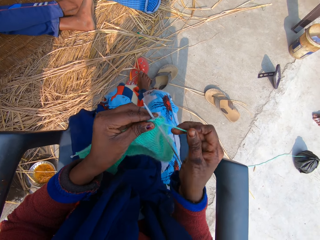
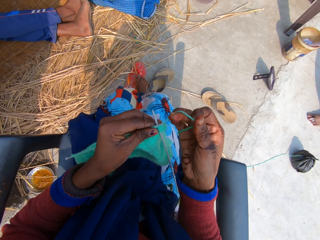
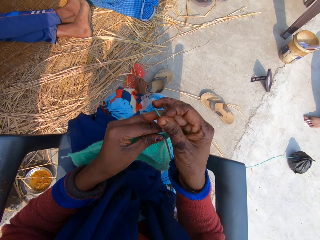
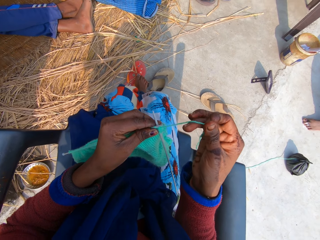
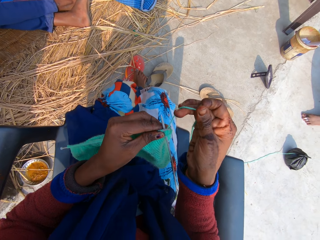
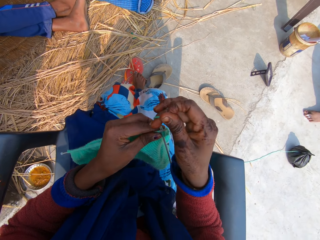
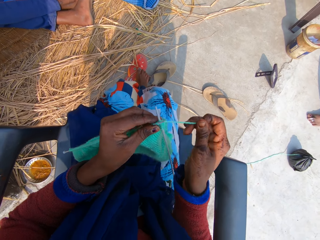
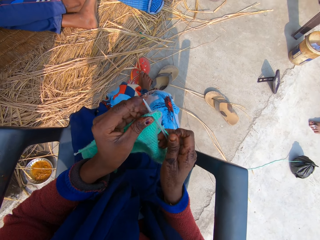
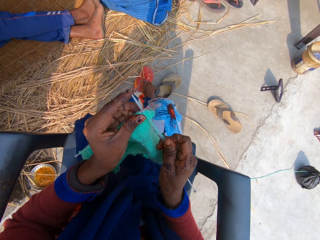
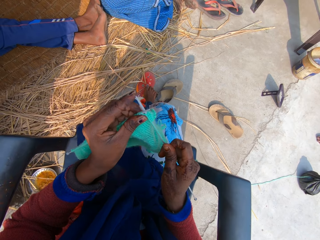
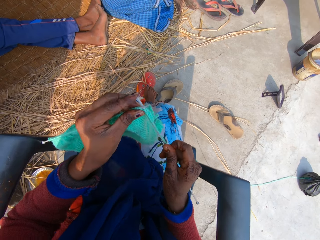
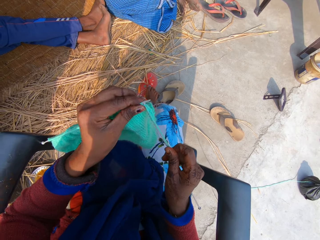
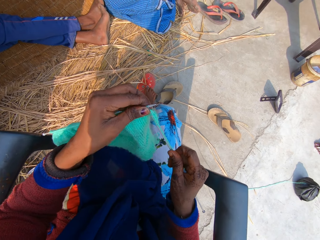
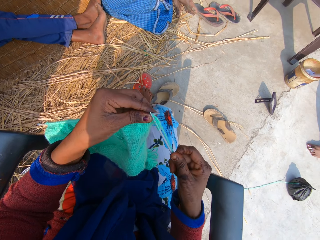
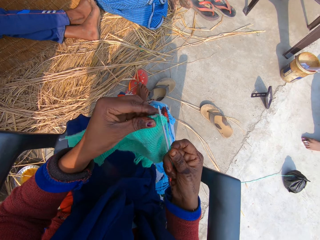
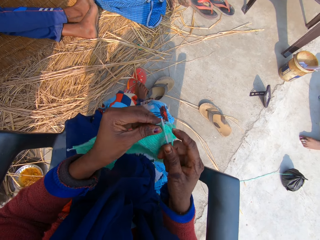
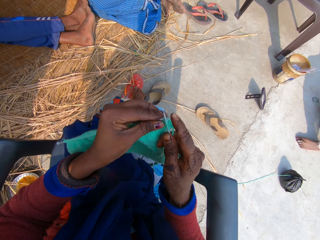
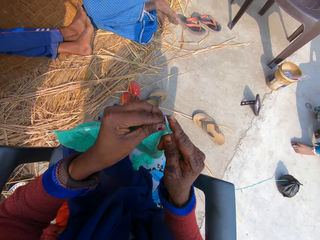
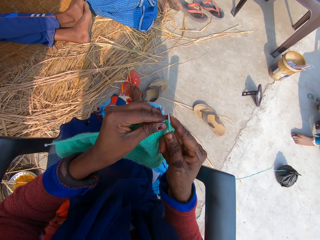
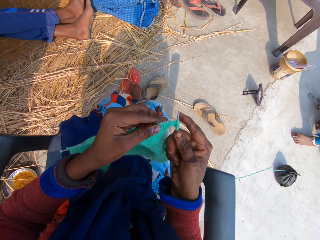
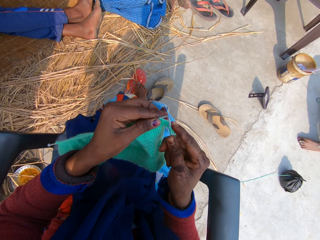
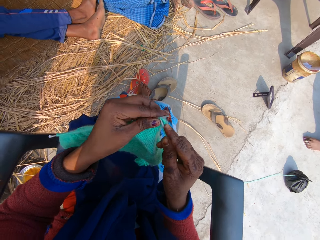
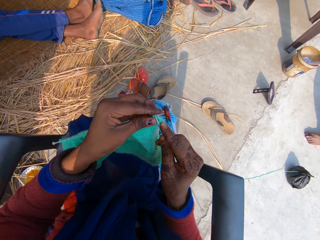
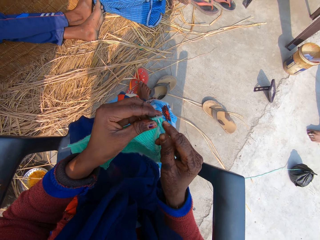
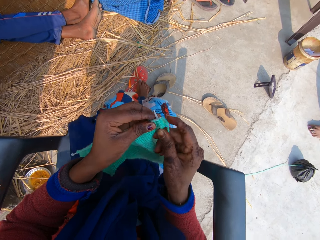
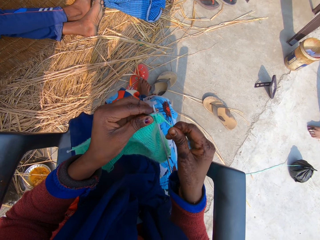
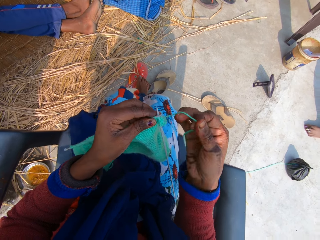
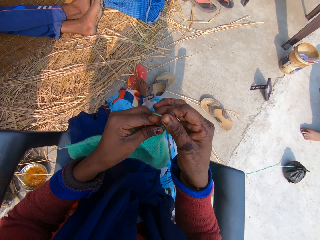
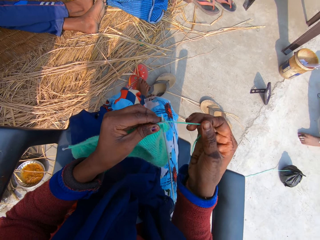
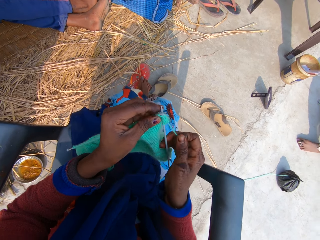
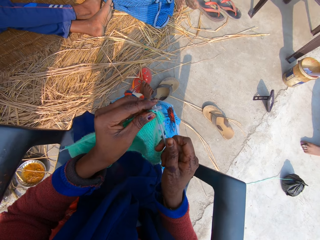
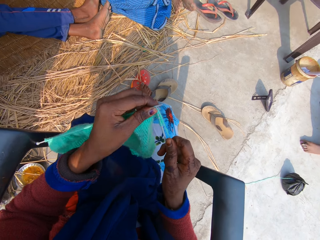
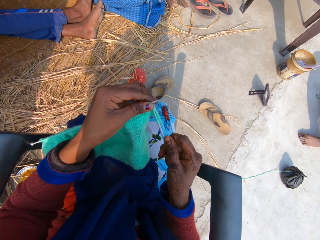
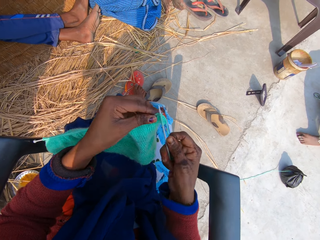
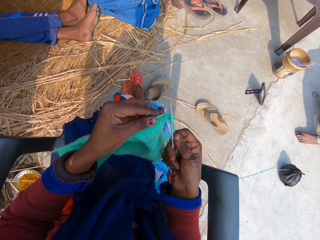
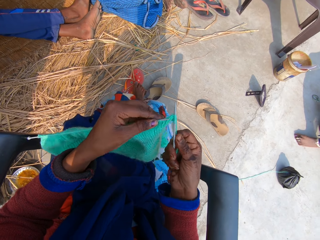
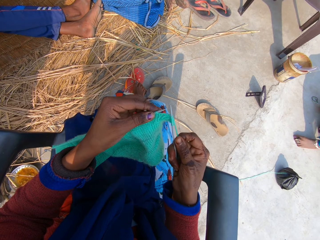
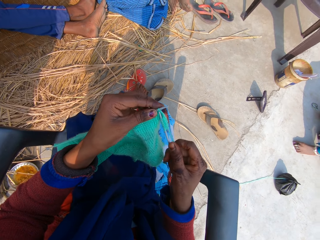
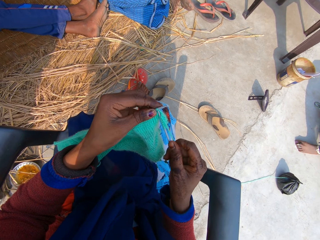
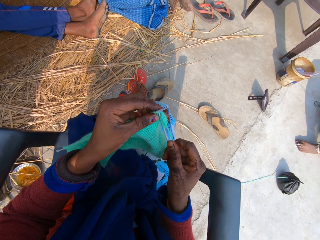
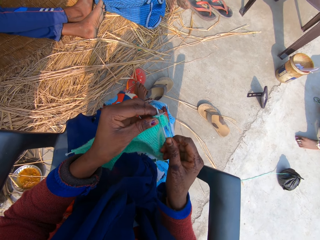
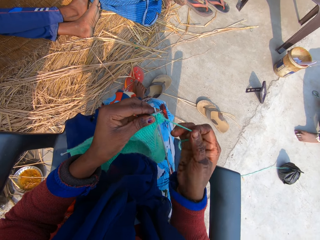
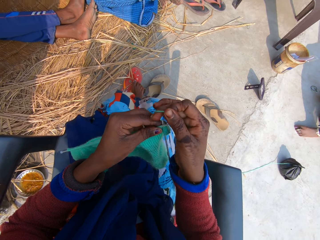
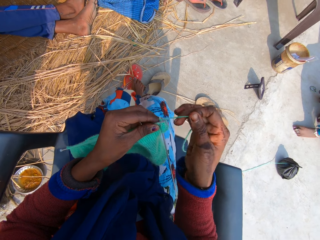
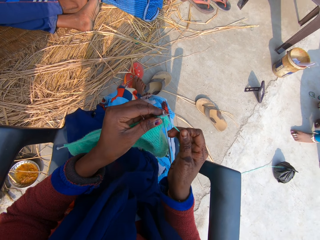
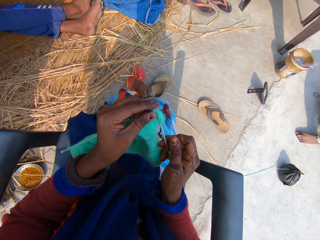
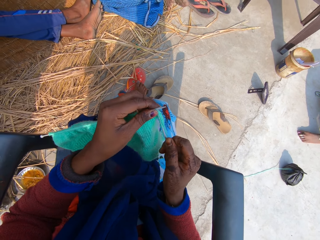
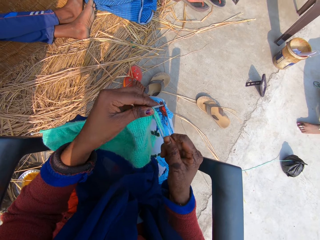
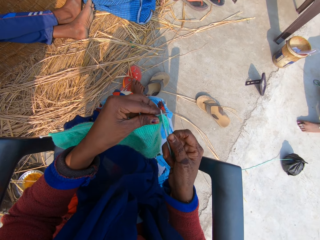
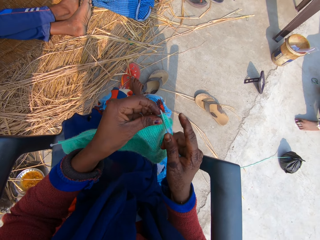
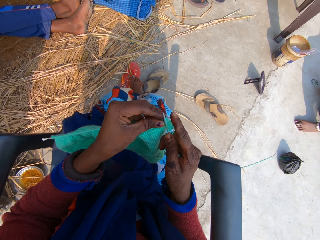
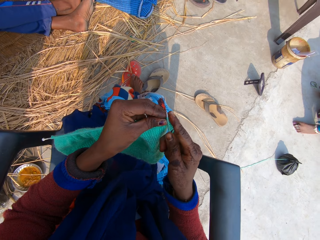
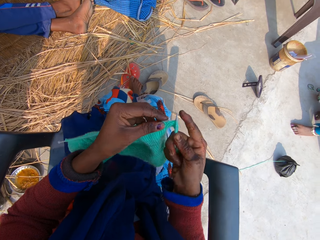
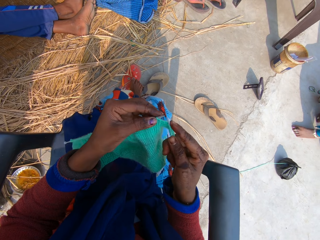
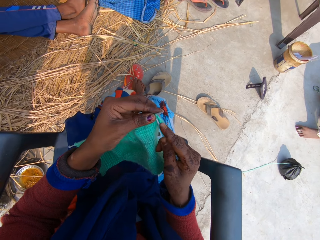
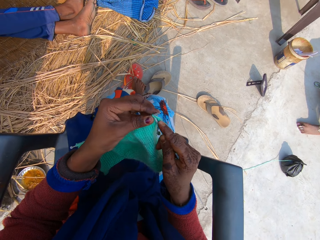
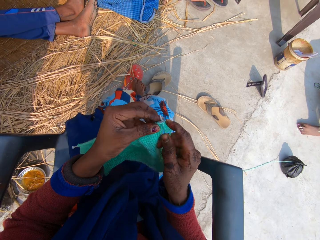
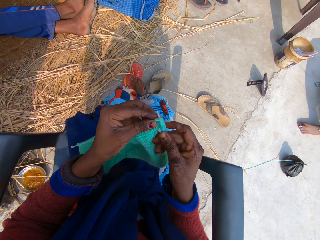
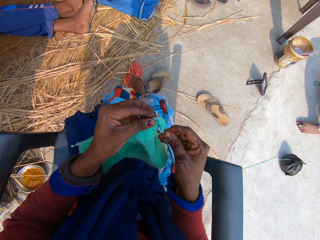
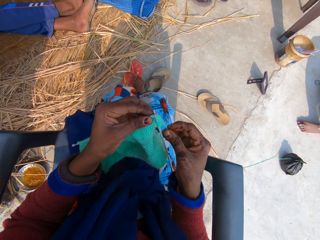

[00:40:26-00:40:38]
The camera wearer rolls the yarn around the needle. She lifts a fabric. She knits the yarn with the needle in her hands. She rolls the yarn around the needle. She knits the yarn with the needle in her hands. She rolls the yarn around the needle. She knits the yarn with the needle in her hands.

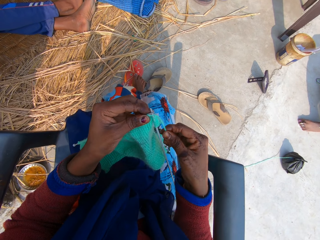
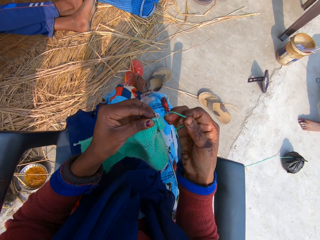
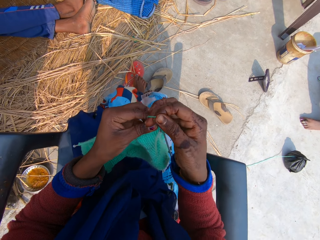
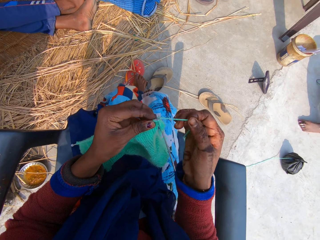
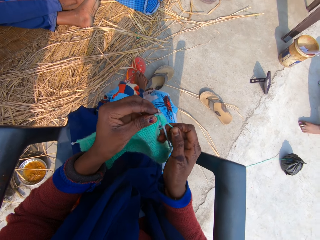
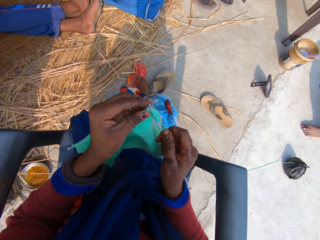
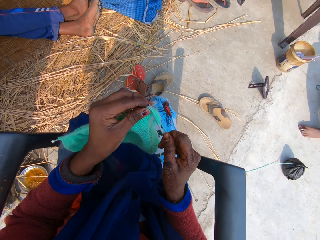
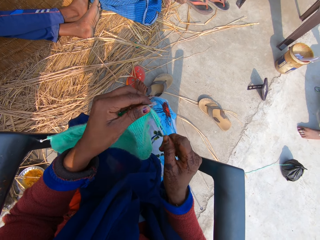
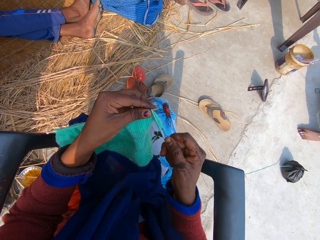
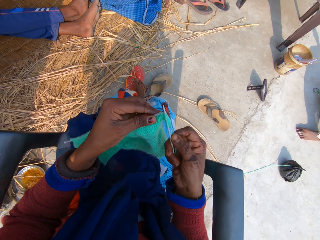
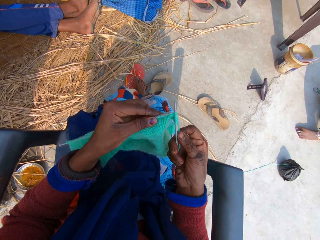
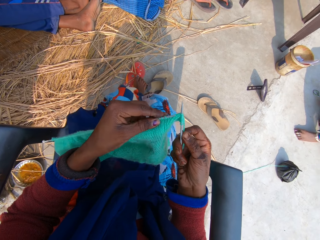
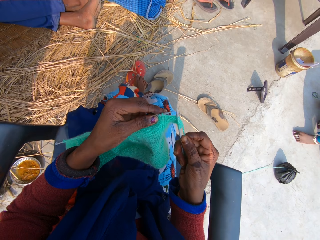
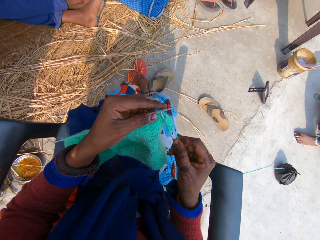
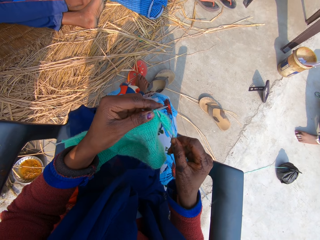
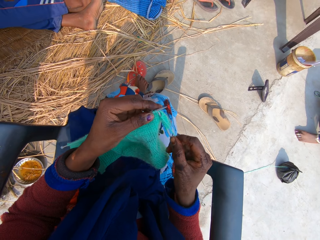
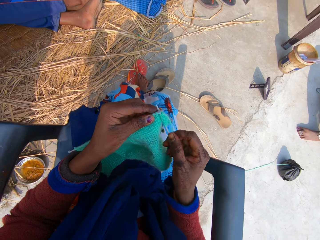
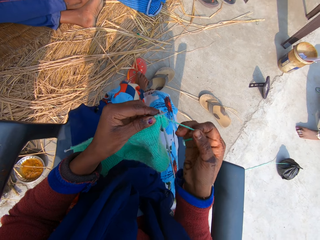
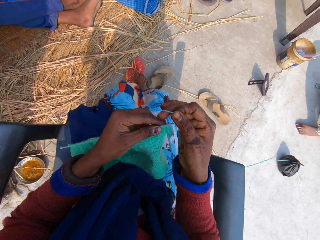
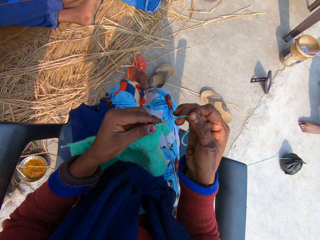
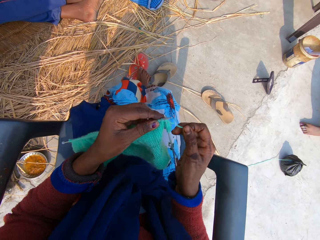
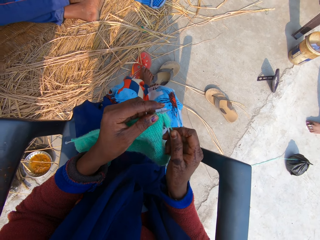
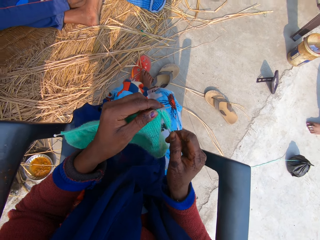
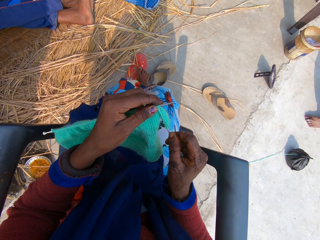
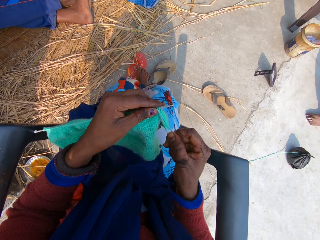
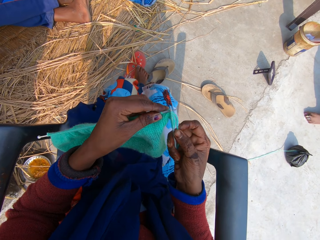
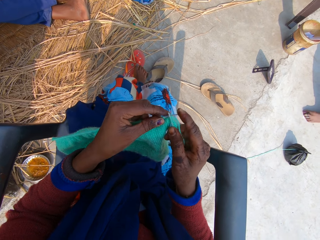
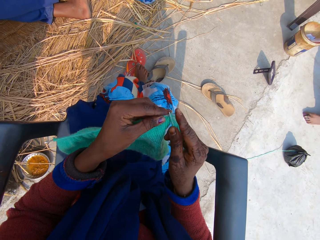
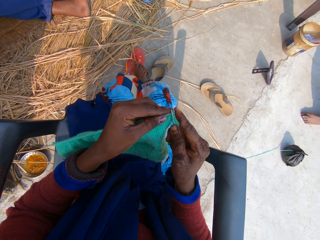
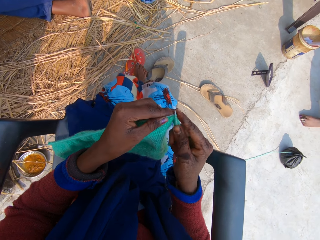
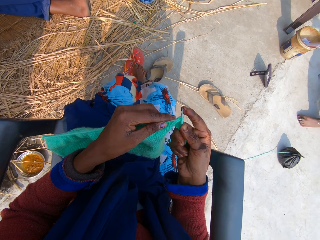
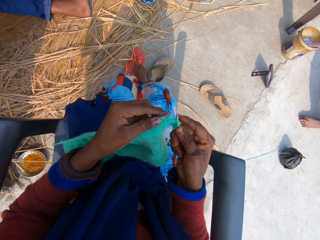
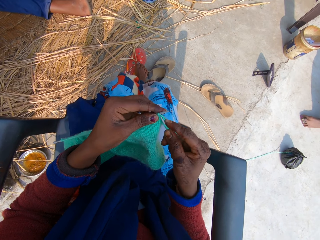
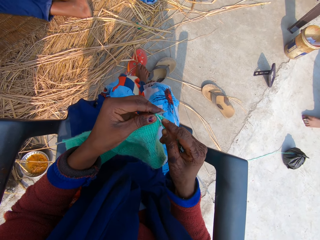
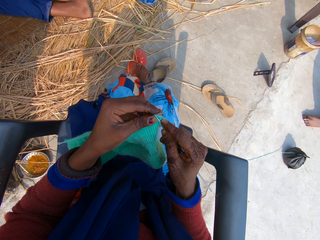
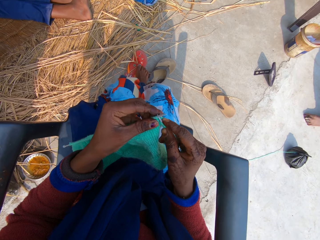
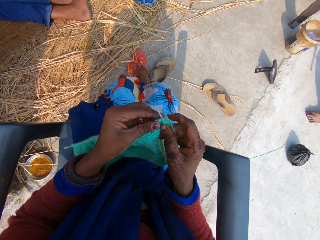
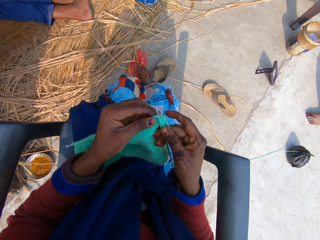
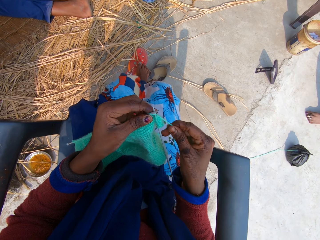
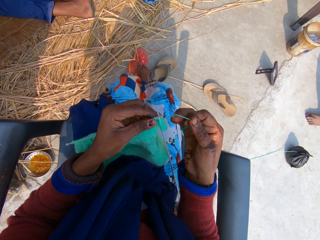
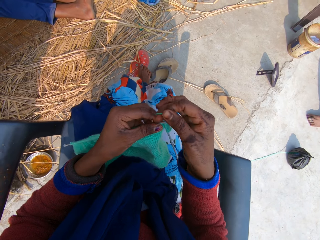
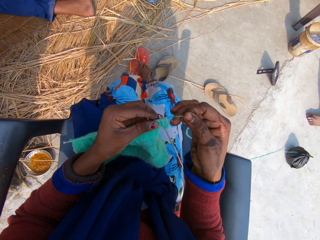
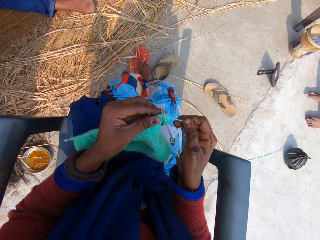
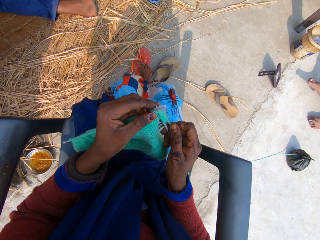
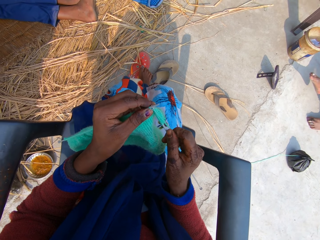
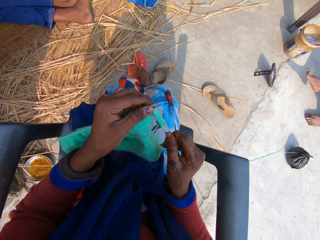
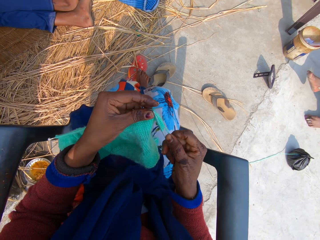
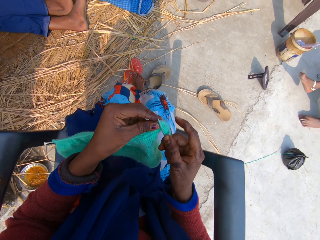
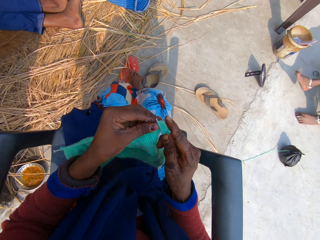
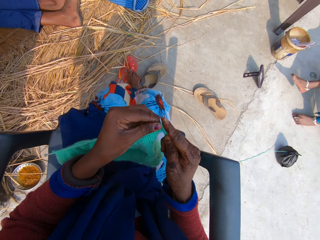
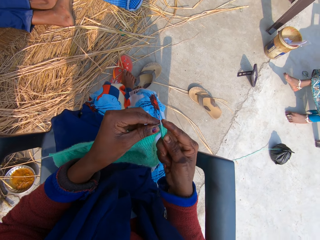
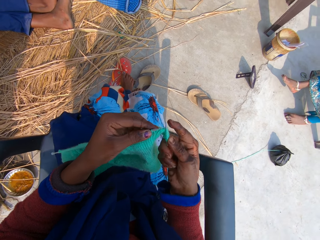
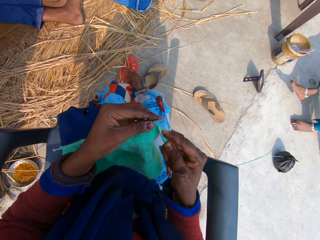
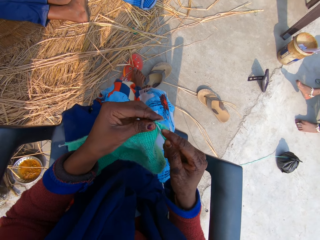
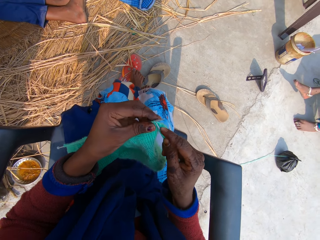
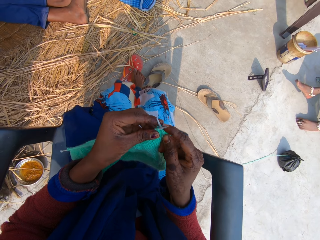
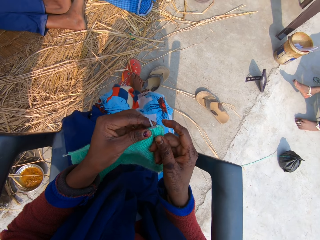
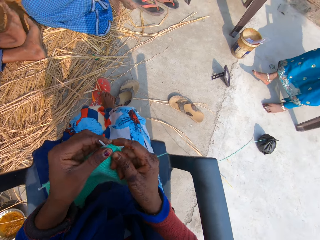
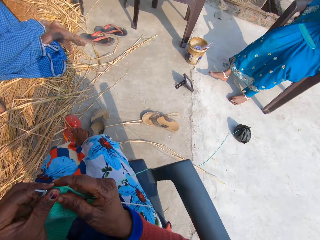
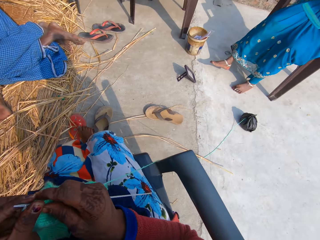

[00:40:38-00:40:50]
The camera wearer rolls the yarn around the needle. She knits the yarn with the needle in her hands. She rolls the yarn around the needle. She knits the yarn with the needle in her hands. She rolls the yarn around the needle. She knits the yarn with the needle in her hands.
